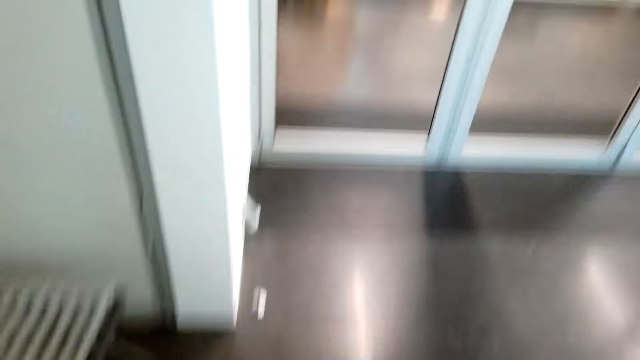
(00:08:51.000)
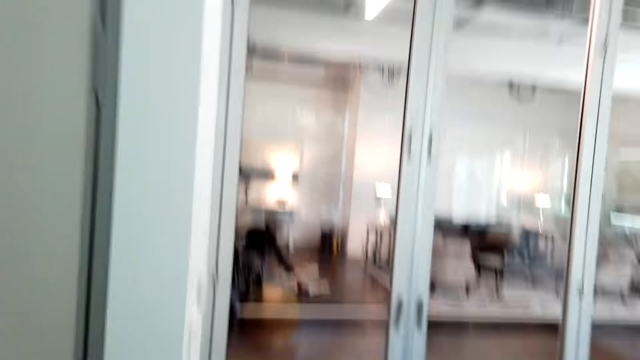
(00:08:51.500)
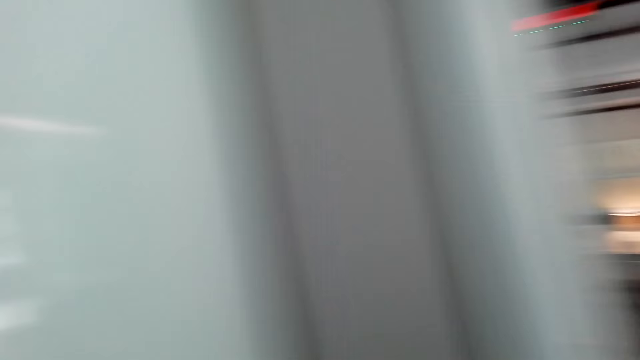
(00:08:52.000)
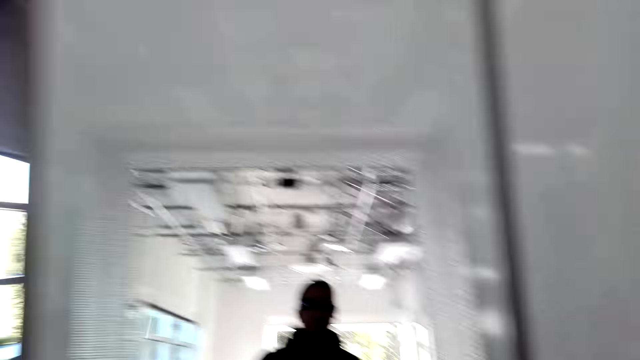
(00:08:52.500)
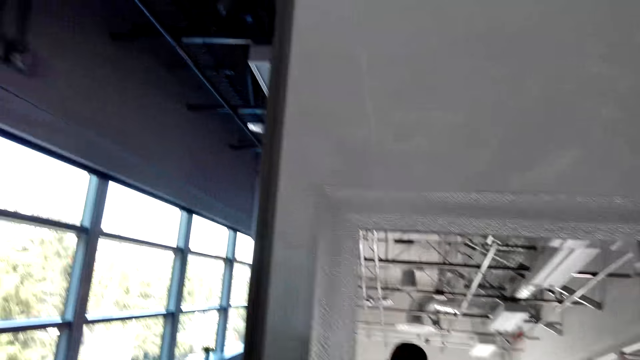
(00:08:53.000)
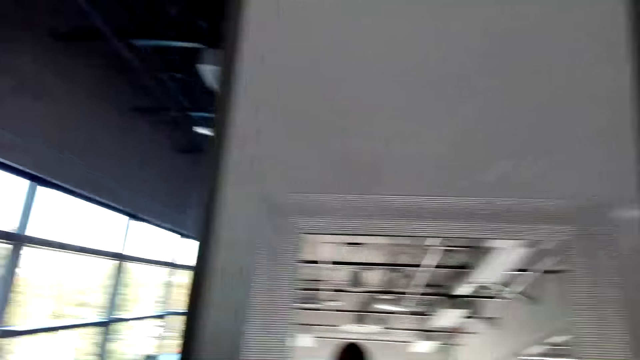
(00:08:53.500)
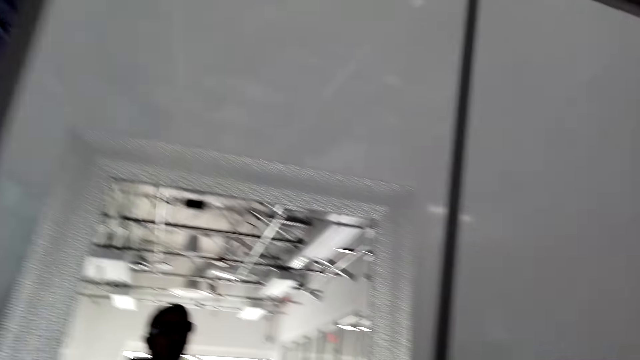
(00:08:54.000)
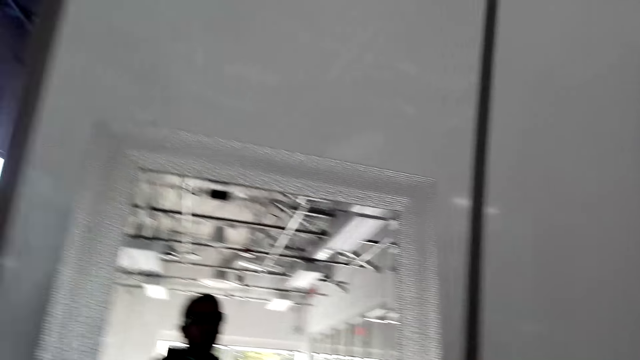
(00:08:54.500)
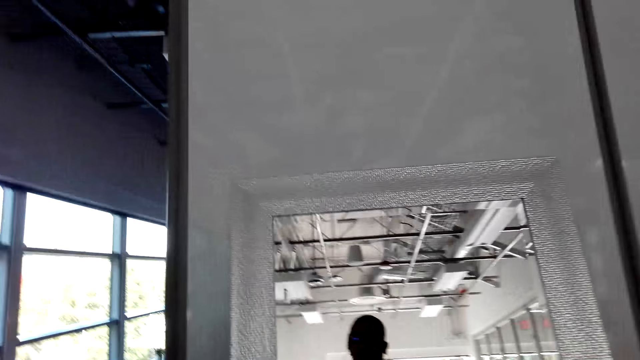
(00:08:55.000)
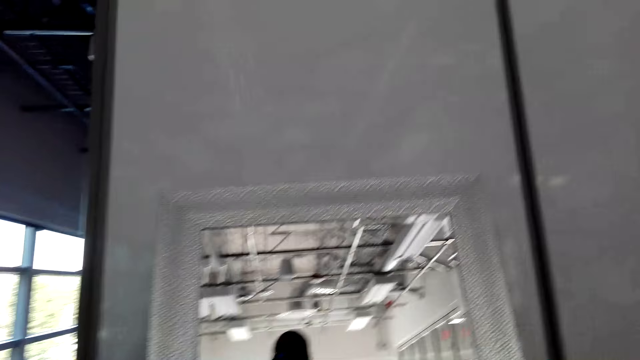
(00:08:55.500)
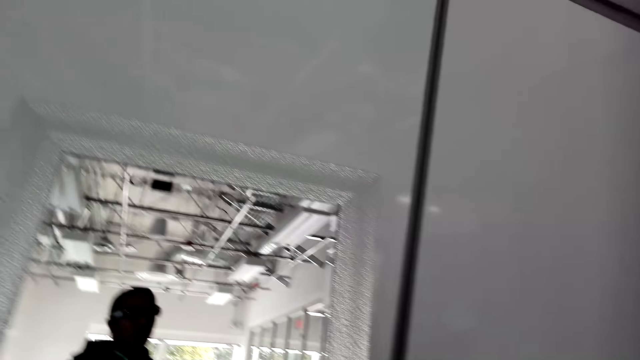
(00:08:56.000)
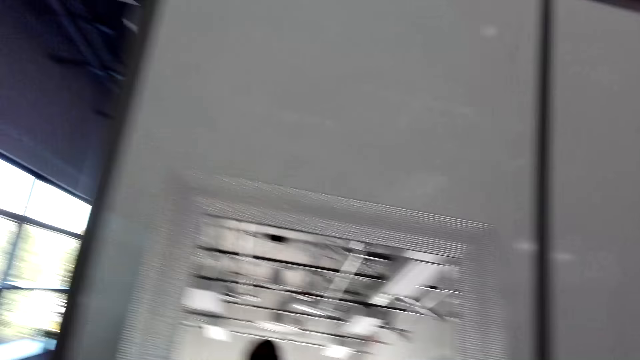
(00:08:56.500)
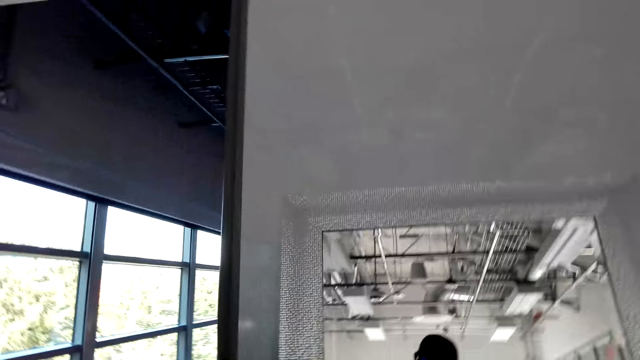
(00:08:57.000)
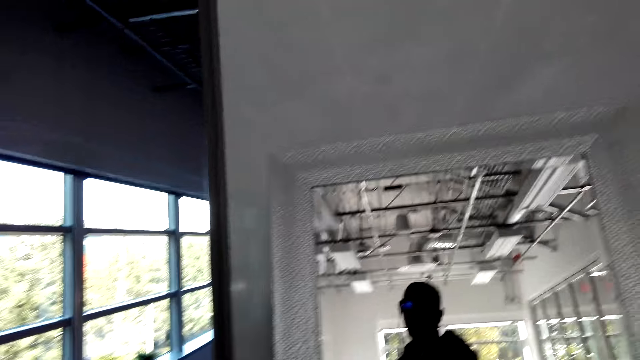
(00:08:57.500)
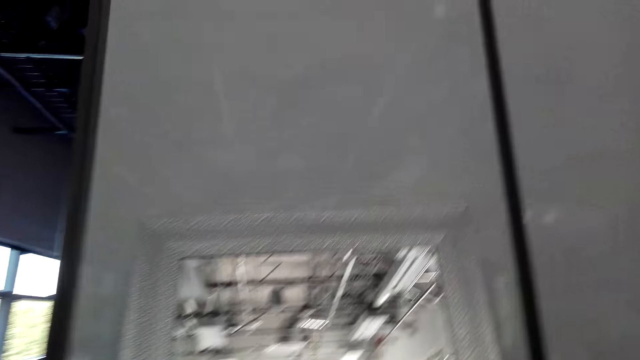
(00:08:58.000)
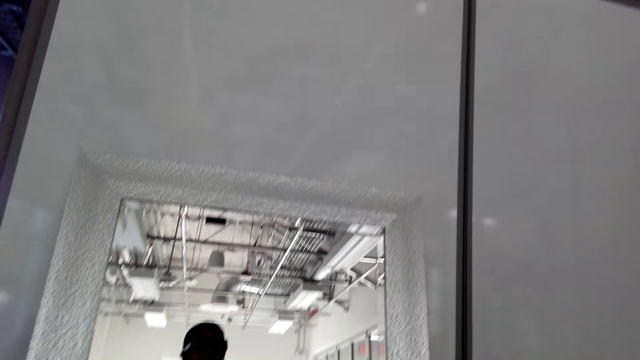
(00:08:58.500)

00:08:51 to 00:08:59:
The camera wearer stands in front of a mirror. They dance in front of the mirror.

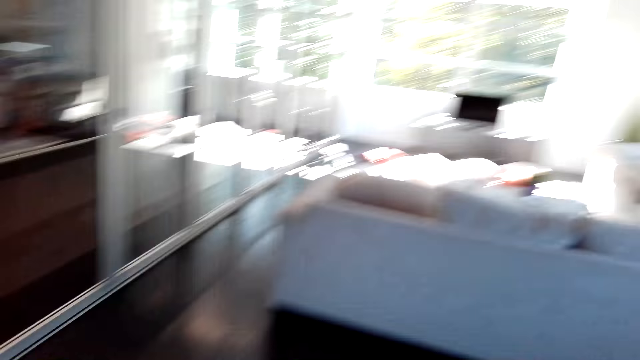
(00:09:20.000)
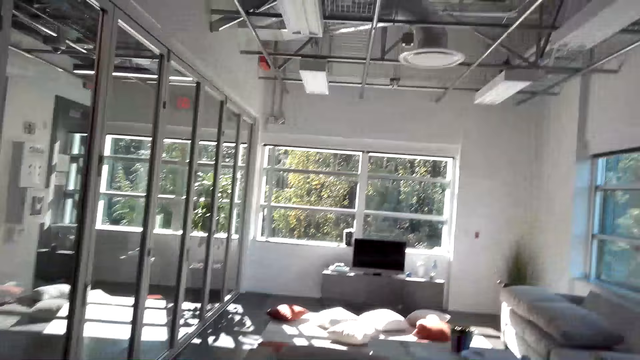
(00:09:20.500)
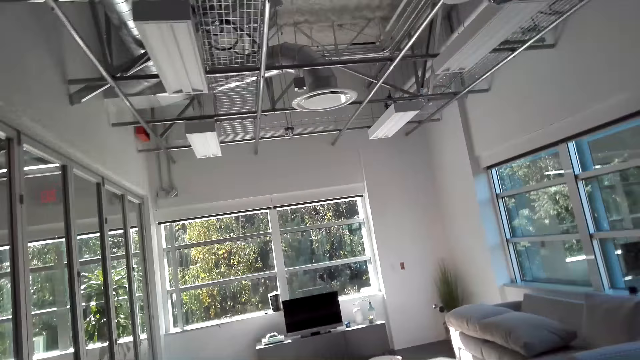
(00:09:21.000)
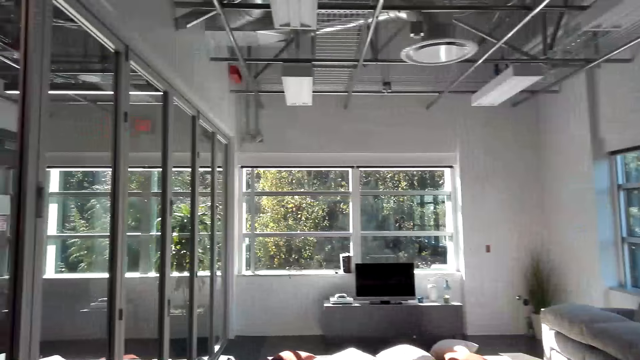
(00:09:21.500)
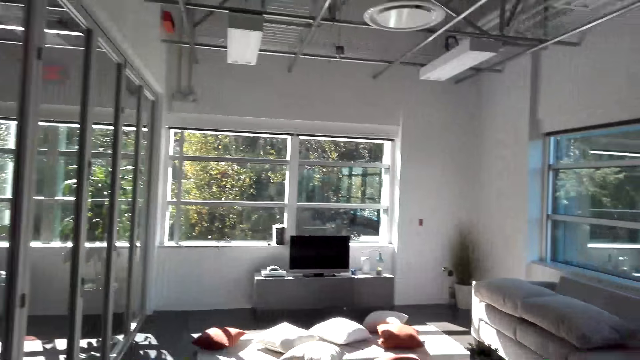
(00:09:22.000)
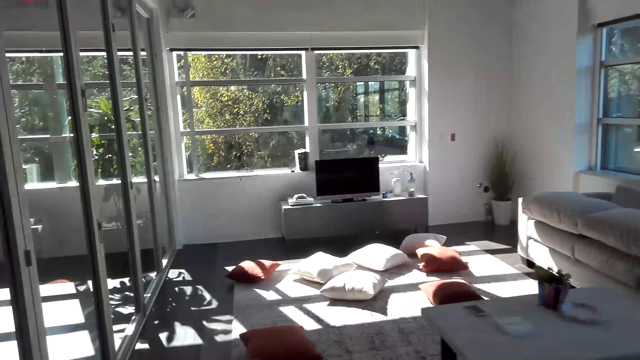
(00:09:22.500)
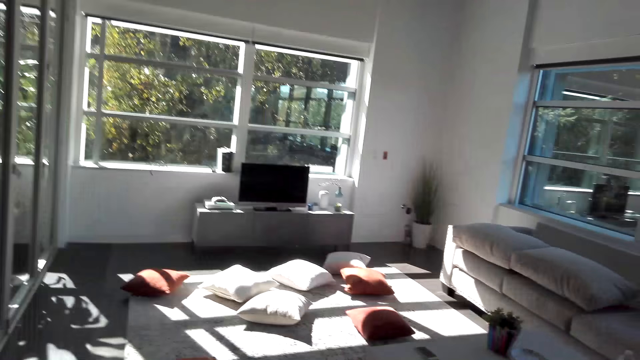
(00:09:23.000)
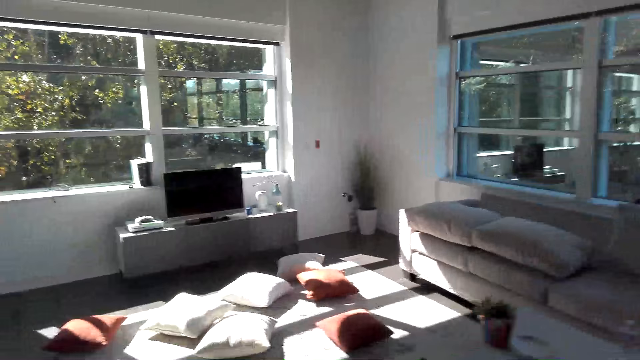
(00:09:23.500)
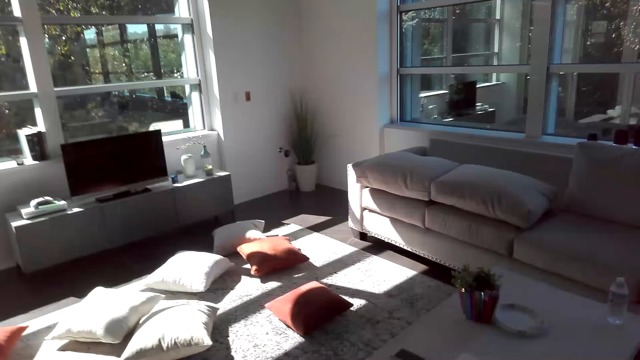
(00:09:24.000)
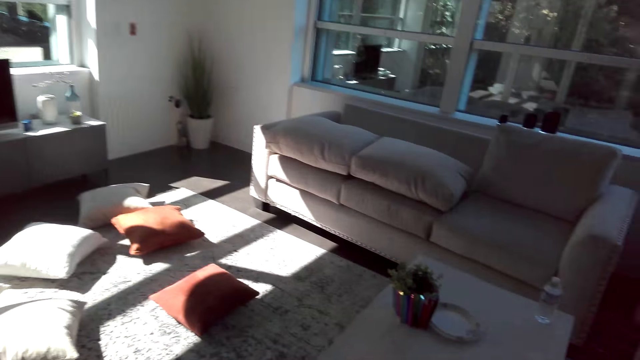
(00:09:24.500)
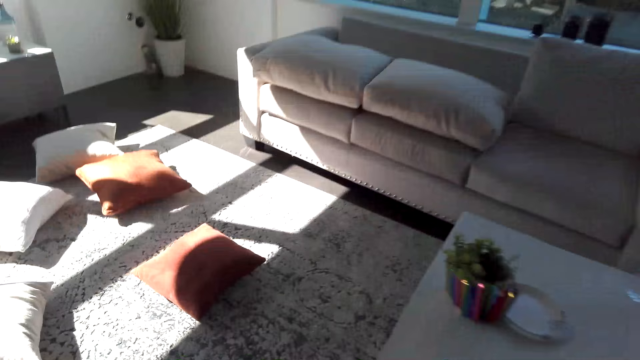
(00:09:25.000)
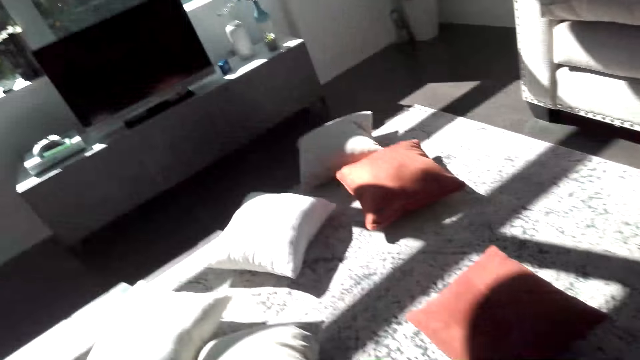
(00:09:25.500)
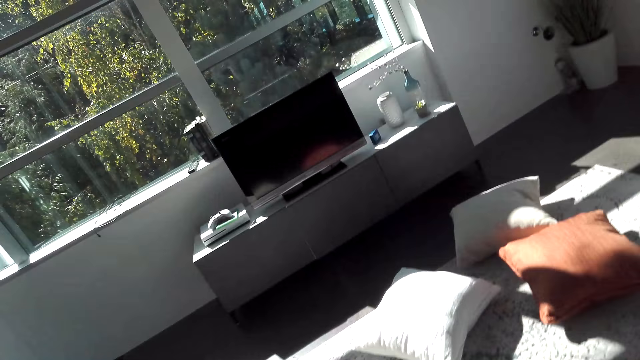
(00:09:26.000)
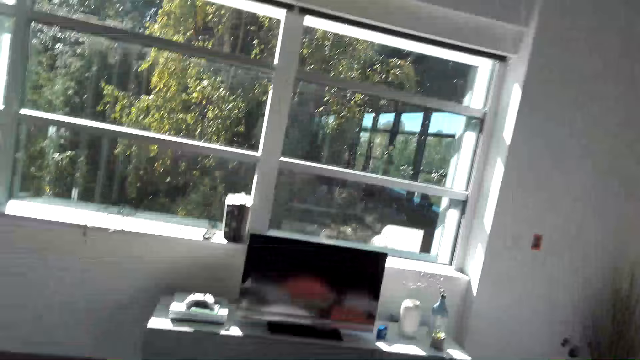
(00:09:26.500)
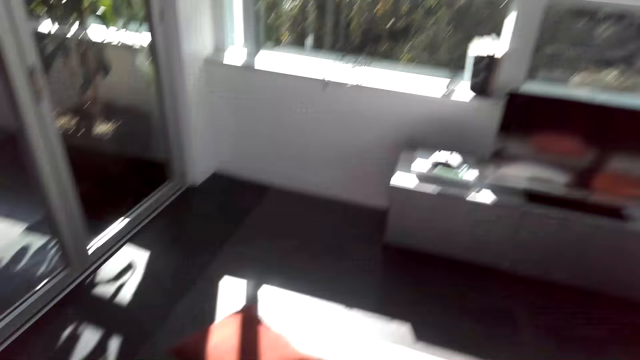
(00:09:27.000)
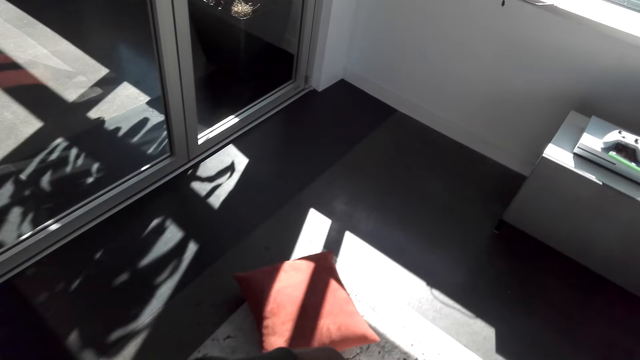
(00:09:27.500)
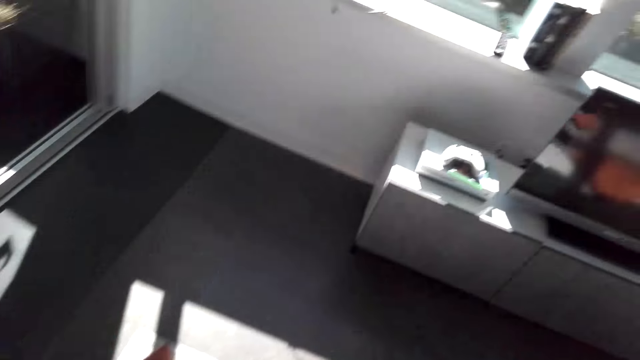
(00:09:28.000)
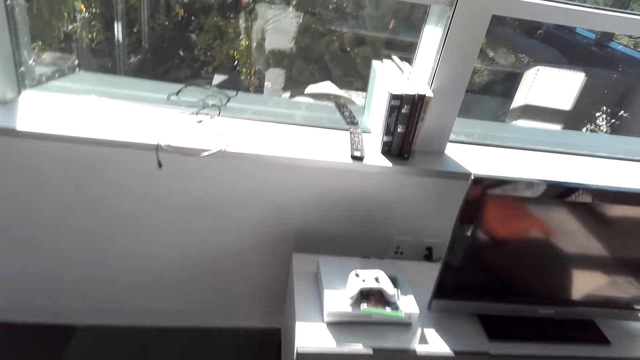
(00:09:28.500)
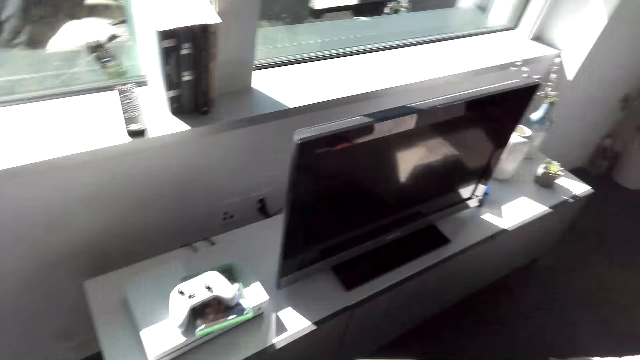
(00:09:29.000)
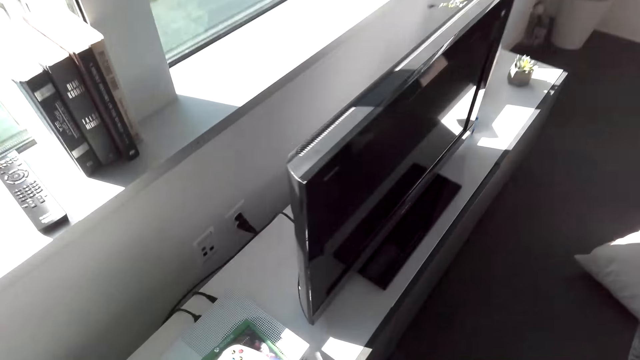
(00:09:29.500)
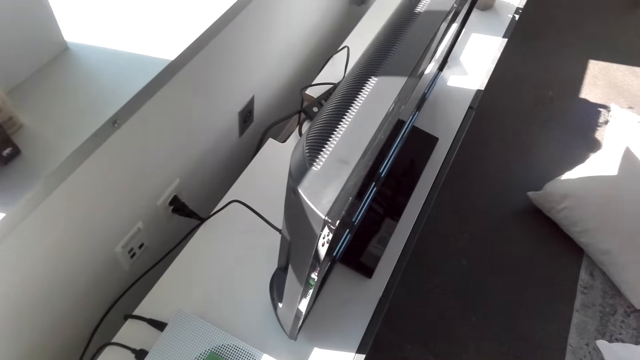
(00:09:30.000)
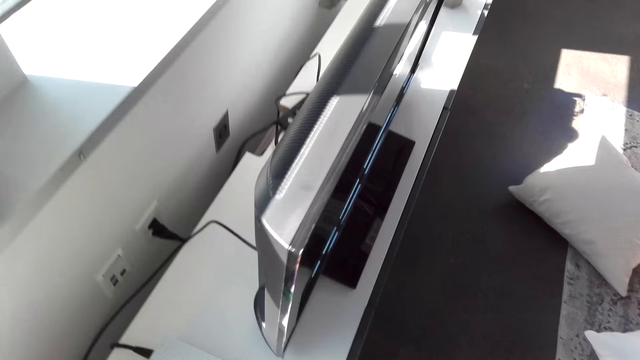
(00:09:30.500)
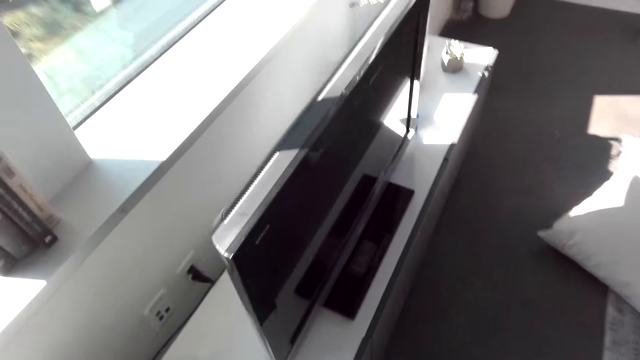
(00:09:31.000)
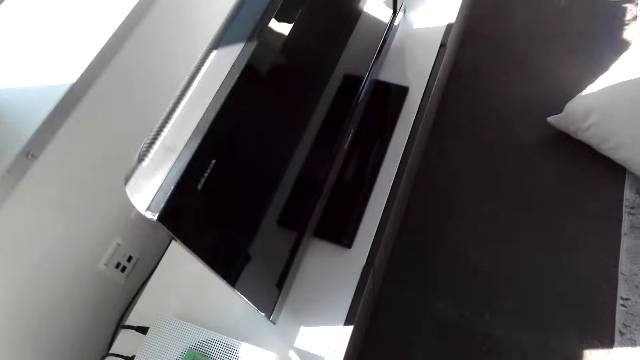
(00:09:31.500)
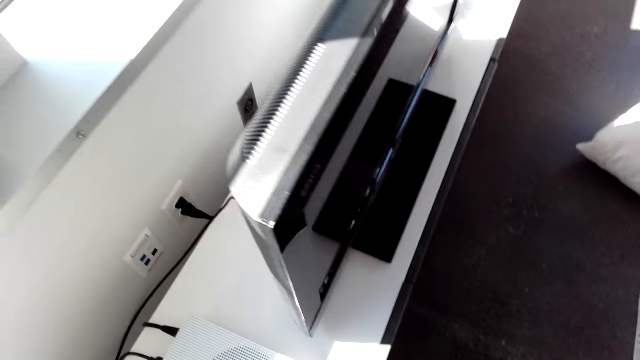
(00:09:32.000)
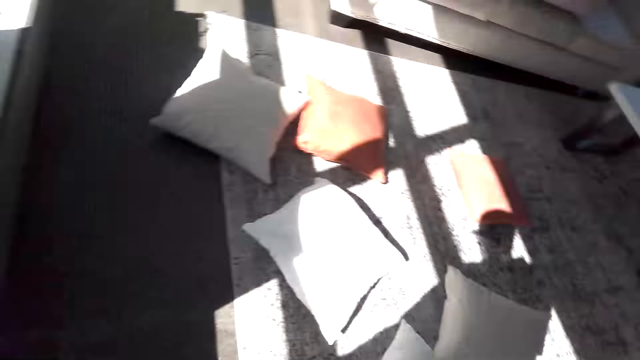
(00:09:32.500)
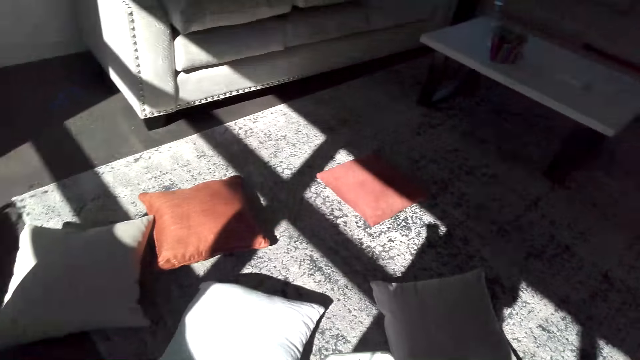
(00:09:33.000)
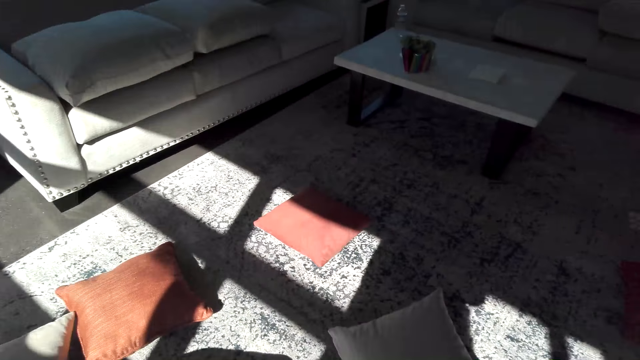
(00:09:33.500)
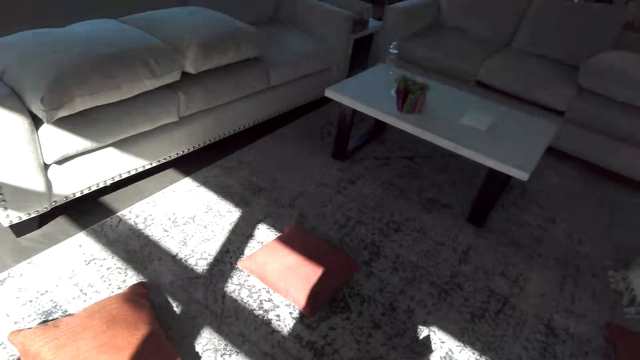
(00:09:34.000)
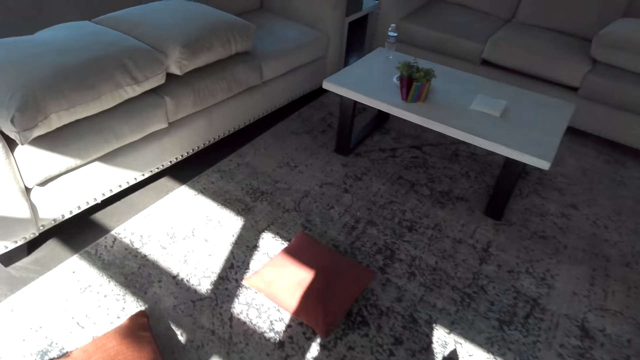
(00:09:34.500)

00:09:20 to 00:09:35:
The camera wearer walks towards a television. They look at the television.
